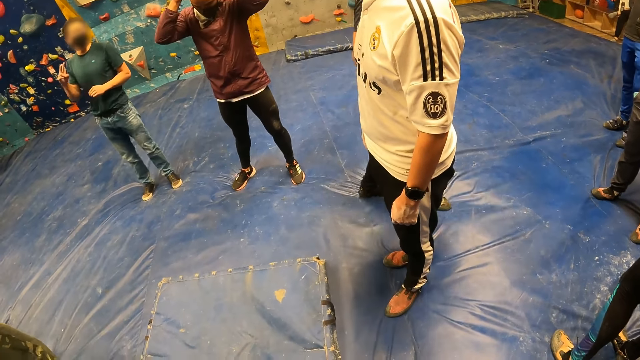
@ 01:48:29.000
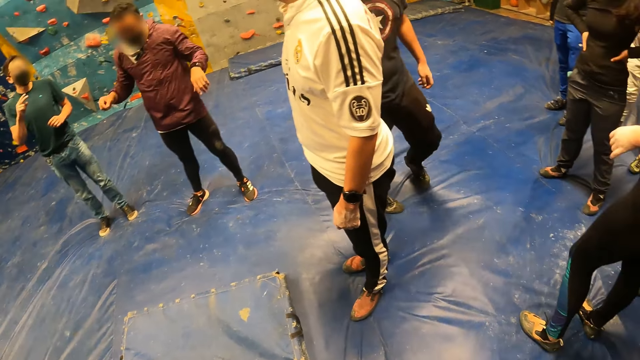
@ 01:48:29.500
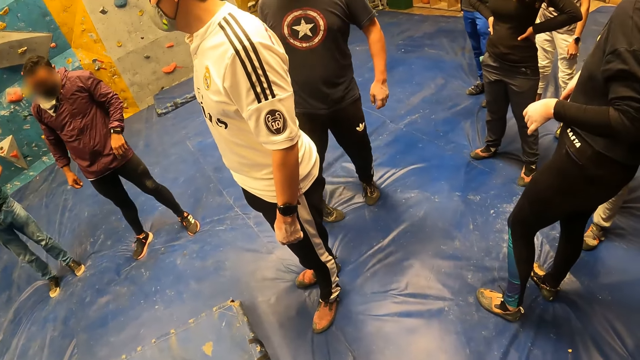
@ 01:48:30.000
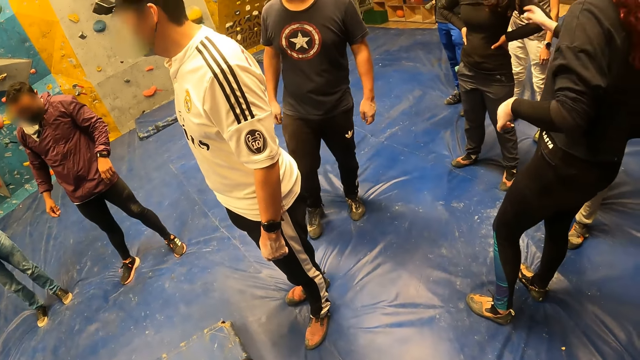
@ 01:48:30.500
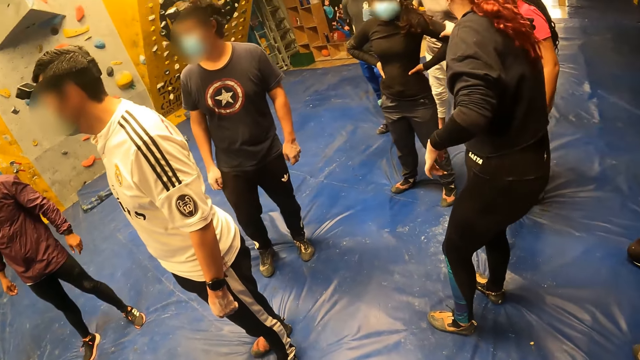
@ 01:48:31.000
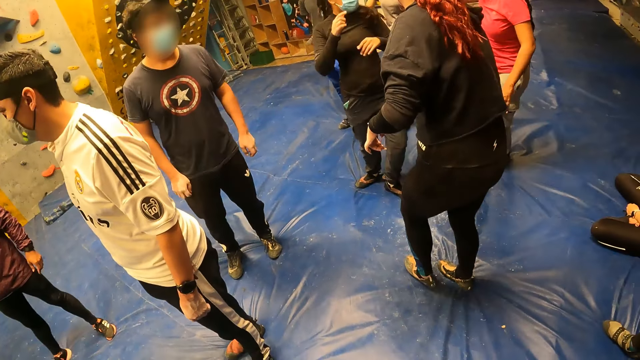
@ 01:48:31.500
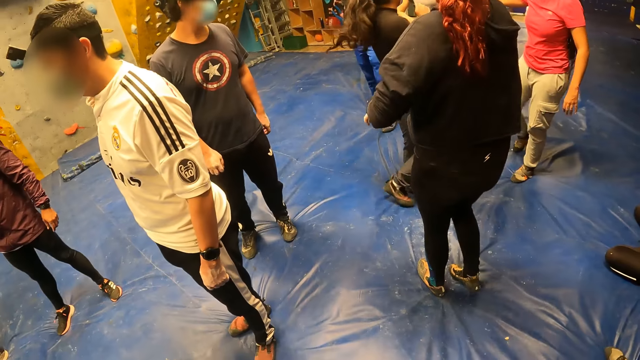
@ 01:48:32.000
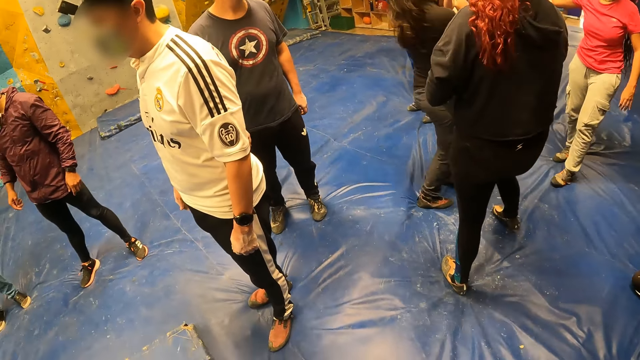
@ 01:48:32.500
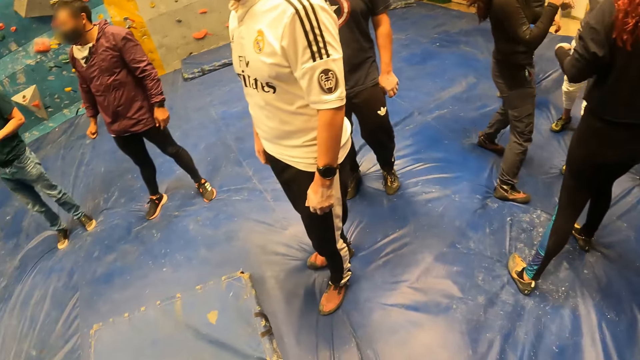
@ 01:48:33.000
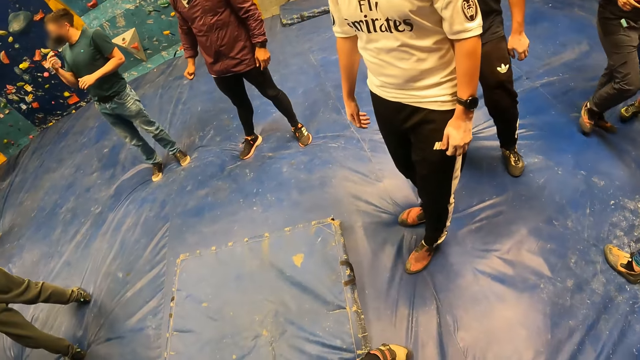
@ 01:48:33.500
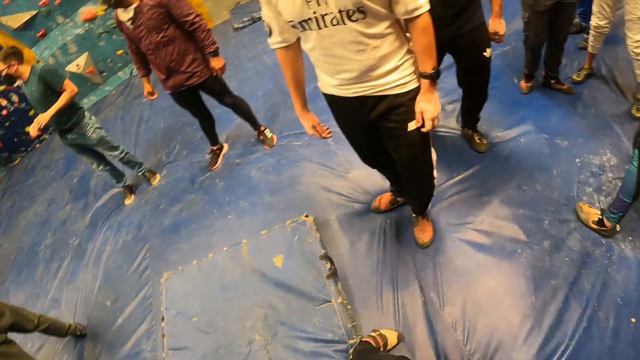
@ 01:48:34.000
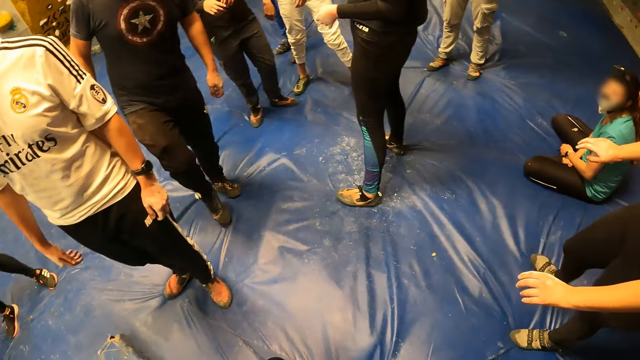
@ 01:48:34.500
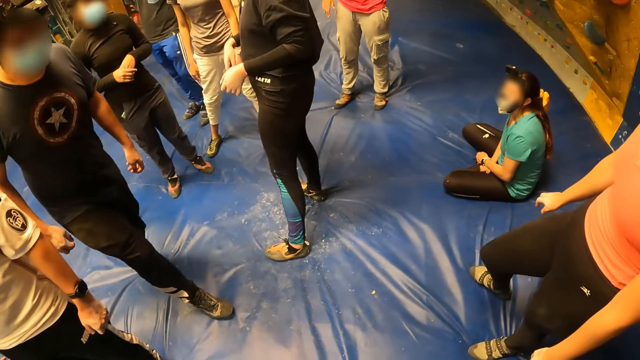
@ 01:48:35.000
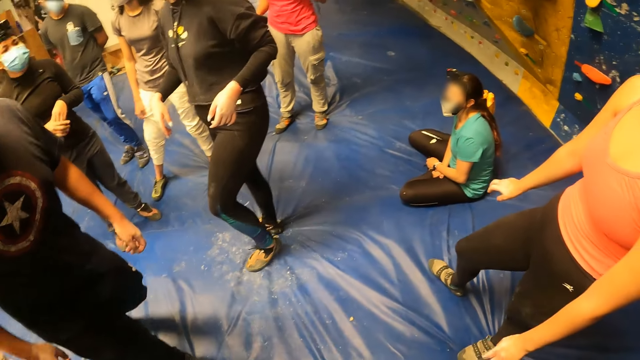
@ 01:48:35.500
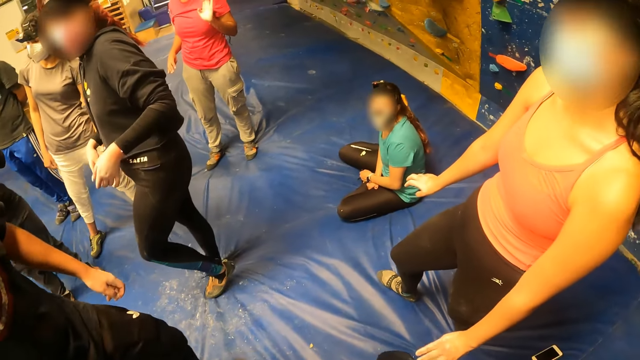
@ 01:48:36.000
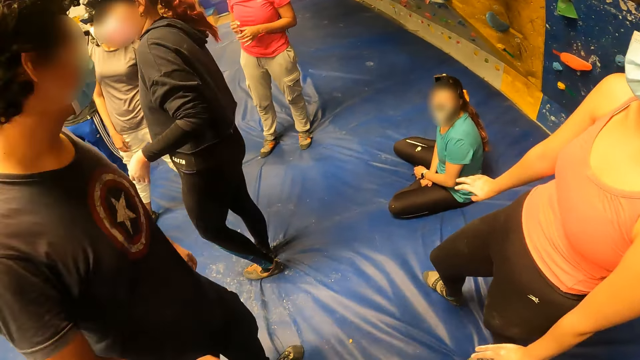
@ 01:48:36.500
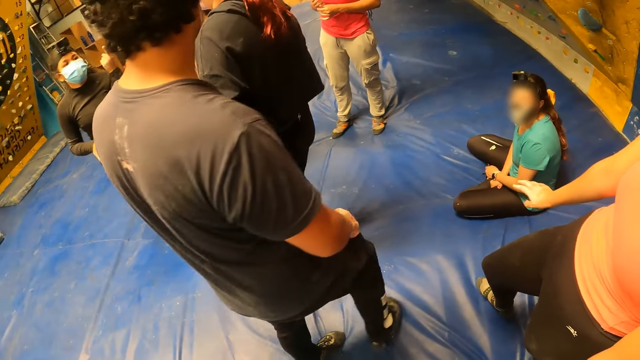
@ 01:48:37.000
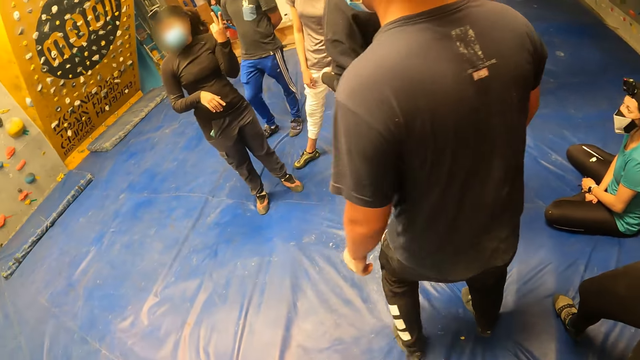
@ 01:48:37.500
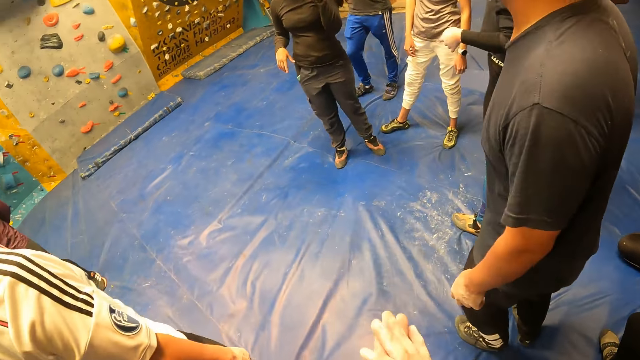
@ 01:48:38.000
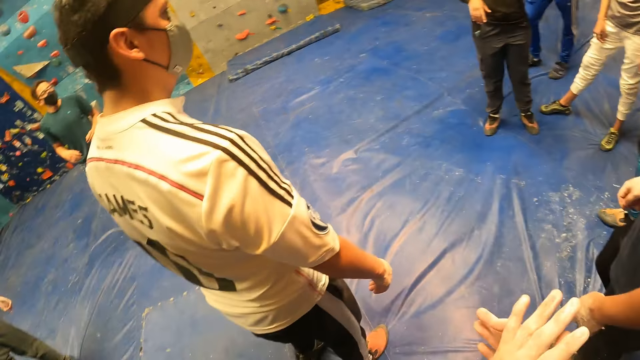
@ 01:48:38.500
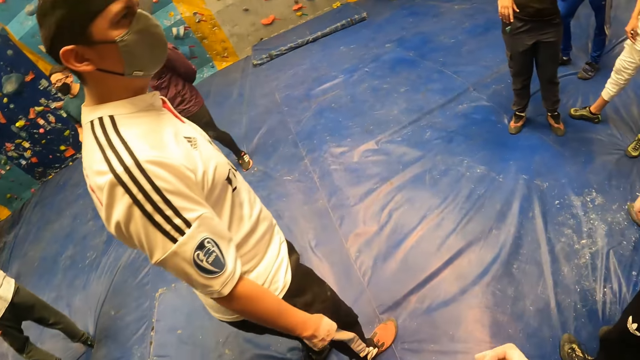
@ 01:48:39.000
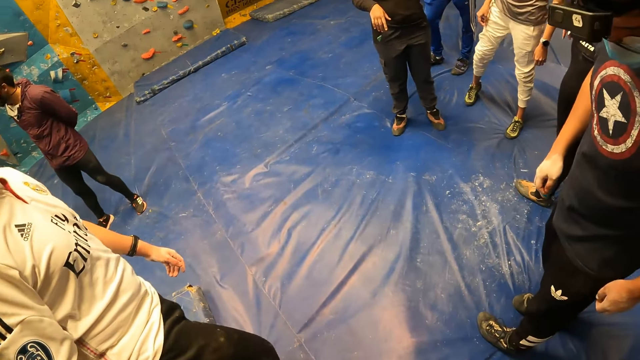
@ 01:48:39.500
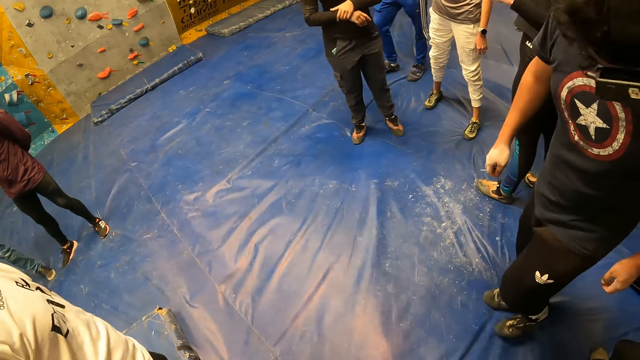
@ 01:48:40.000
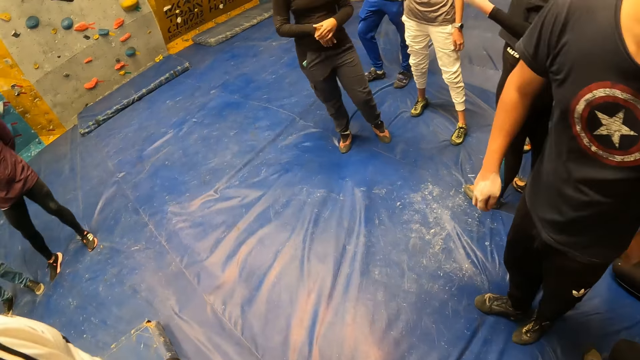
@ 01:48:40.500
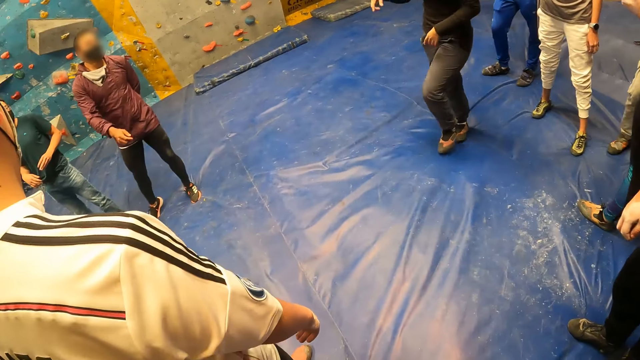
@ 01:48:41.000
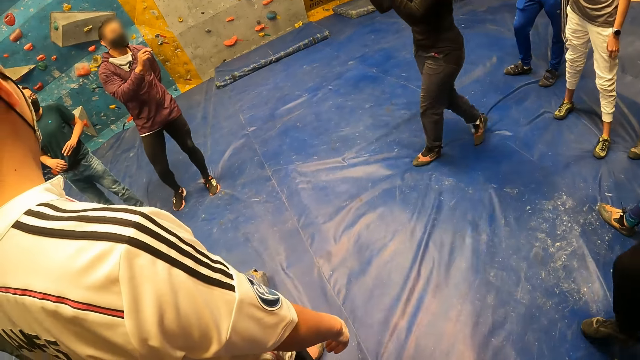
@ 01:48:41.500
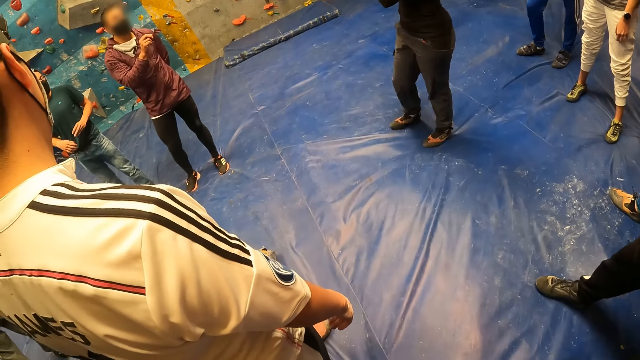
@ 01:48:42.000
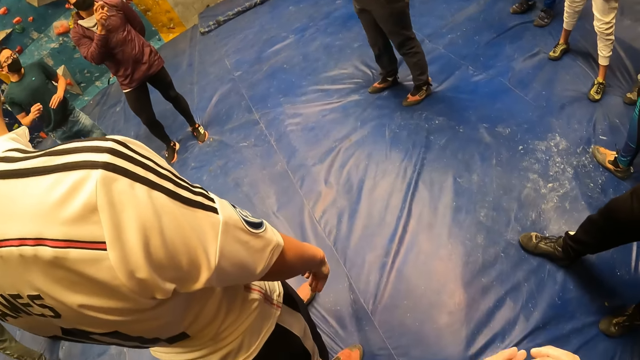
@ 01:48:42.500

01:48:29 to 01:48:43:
The camera wearer rubs his hands together.

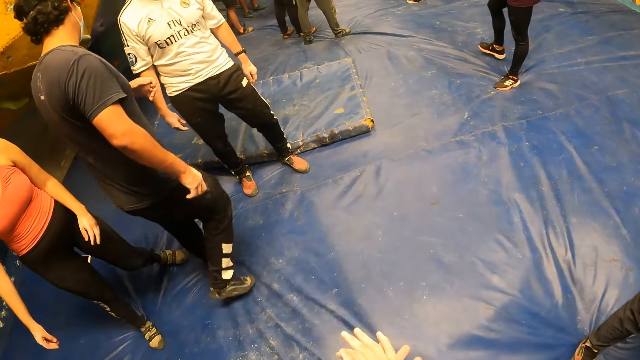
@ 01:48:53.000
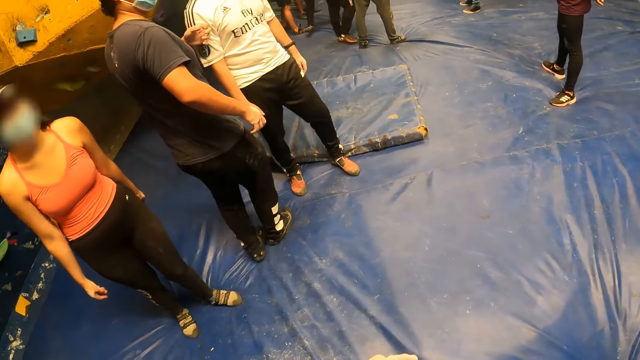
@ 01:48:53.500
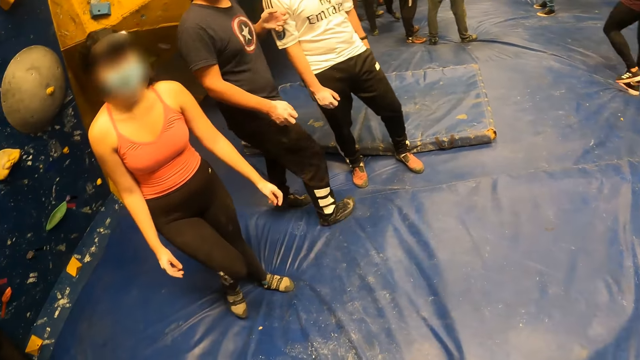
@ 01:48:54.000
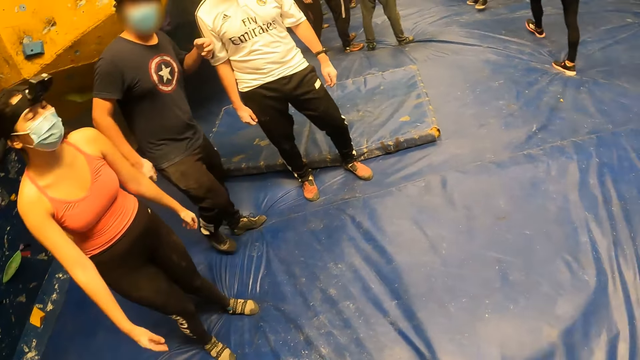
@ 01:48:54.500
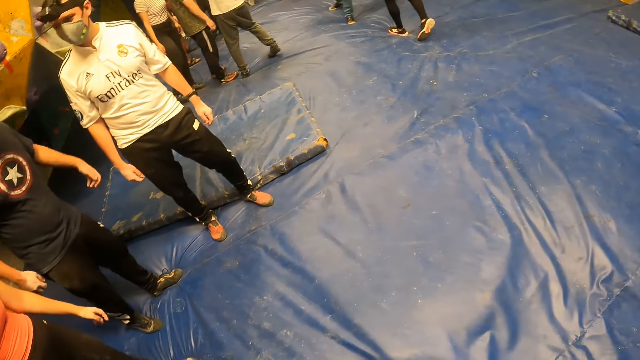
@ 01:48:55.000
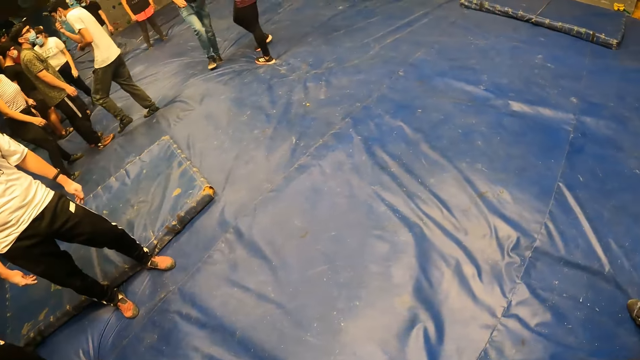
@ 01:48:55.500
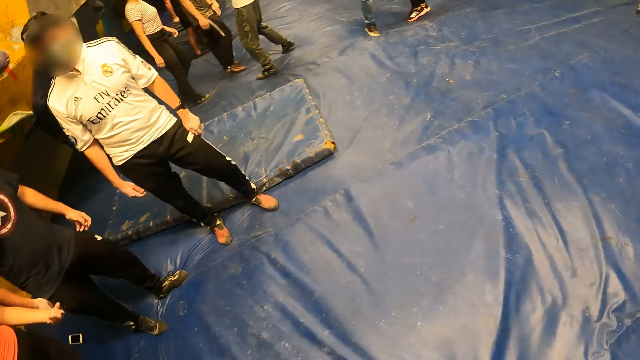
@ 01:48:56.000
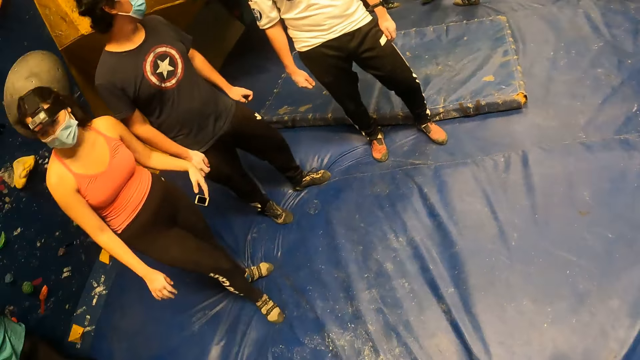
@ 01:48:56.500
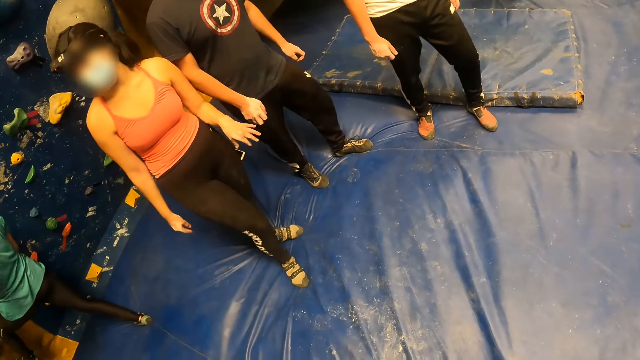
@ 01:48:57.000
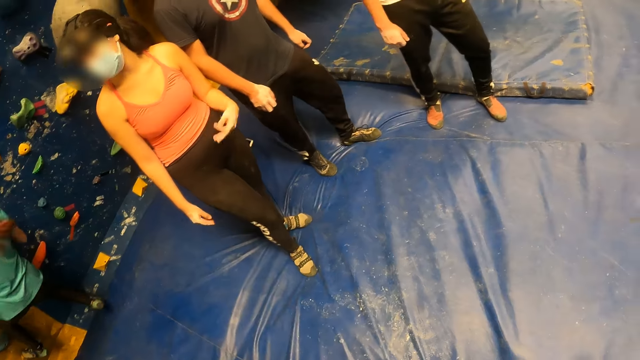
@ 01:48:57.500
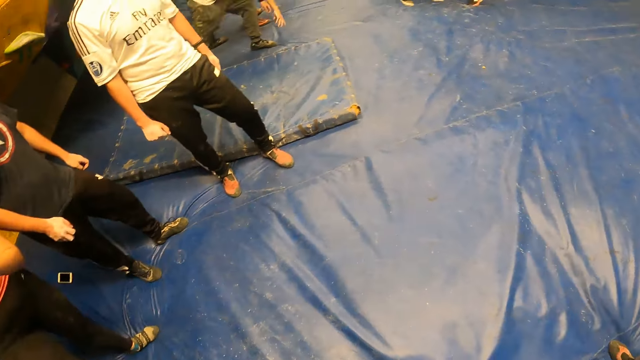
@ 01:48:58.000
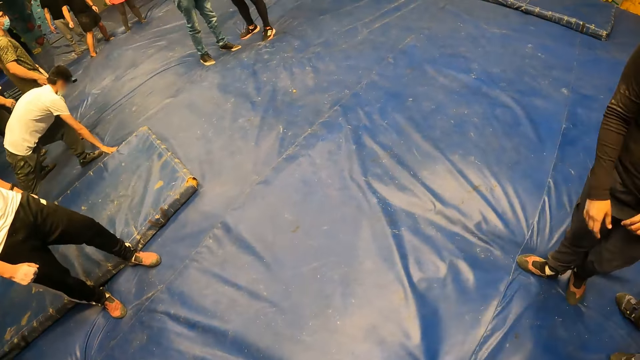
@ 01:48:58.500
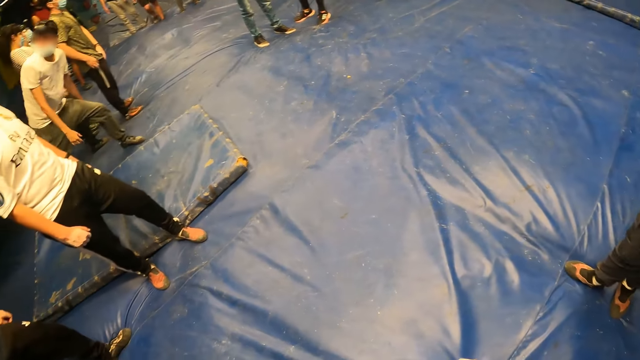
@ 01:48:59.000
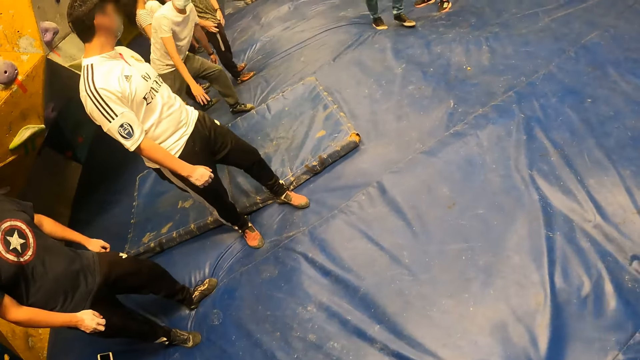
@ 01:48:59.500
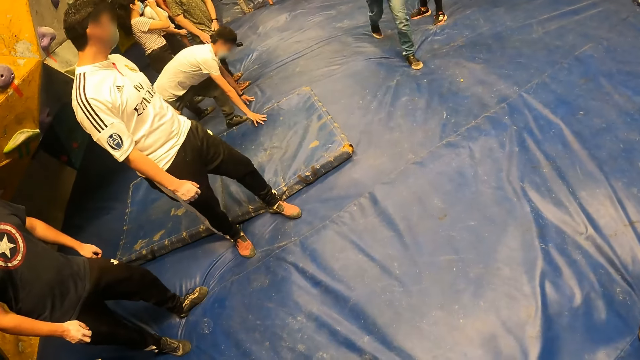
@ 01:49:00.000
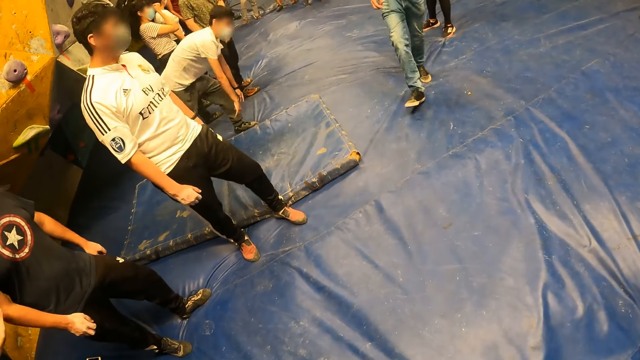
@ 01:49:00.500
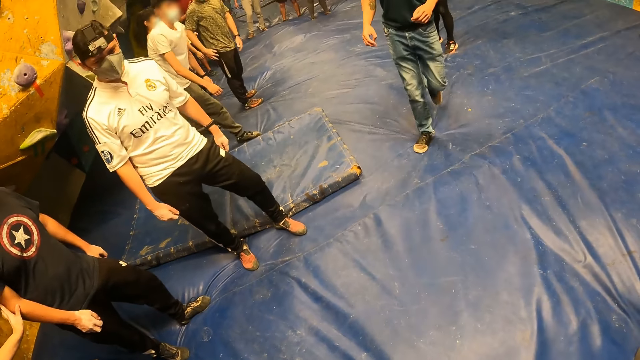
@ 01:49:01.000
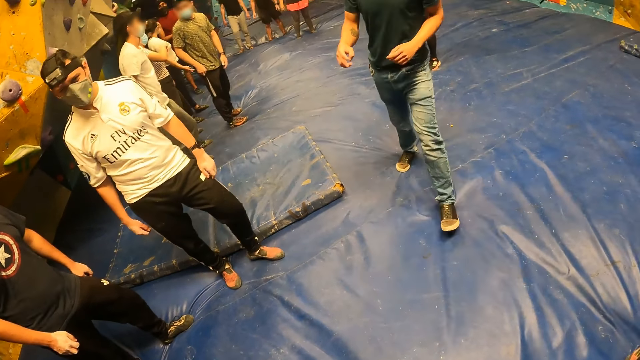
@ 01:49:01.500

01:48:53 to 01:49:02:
The camera wearer looks around.
